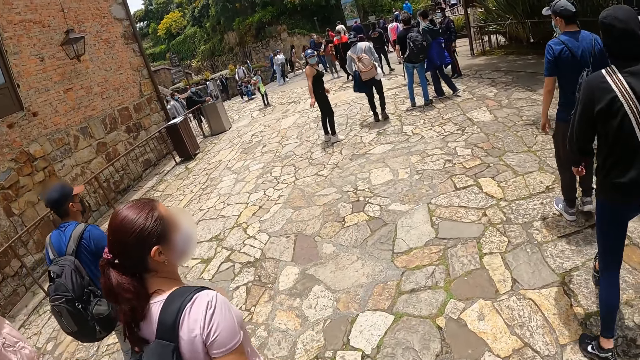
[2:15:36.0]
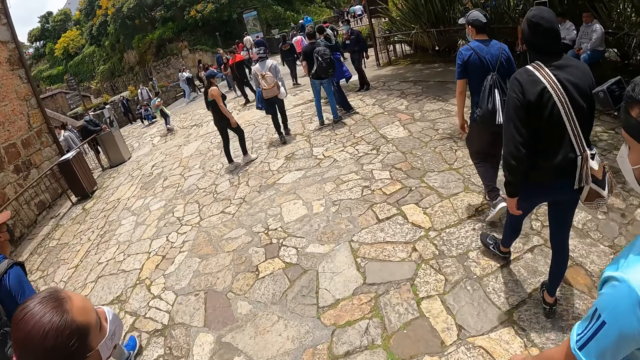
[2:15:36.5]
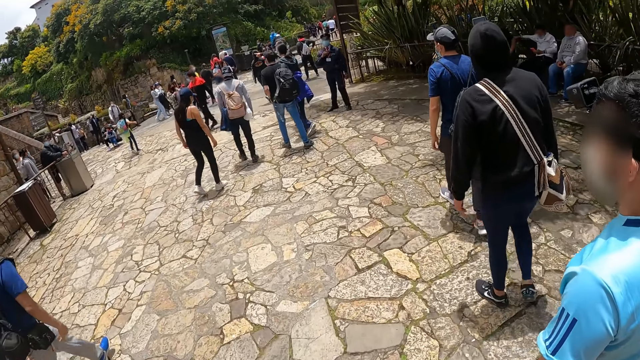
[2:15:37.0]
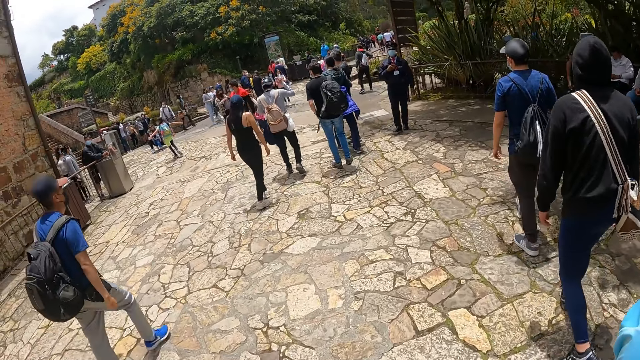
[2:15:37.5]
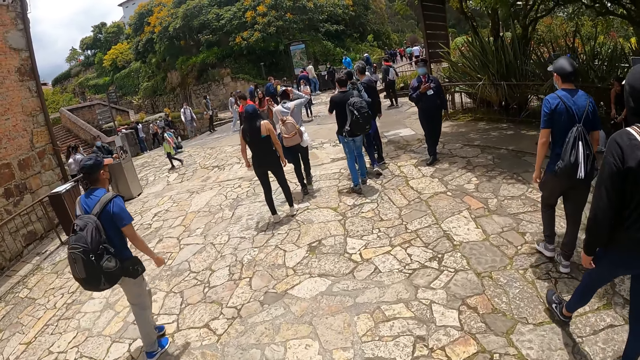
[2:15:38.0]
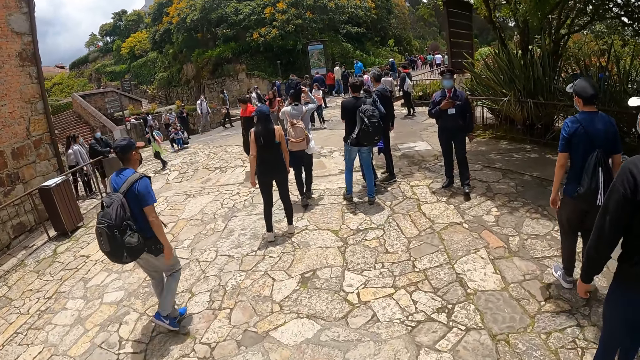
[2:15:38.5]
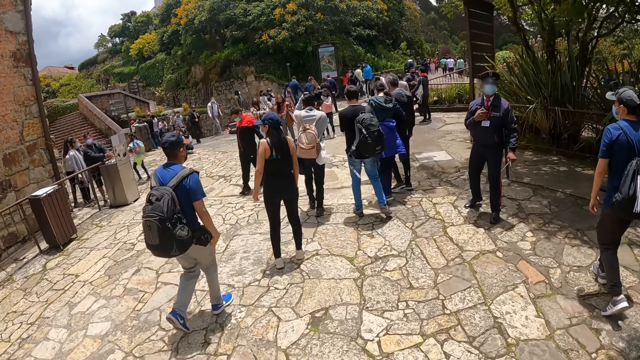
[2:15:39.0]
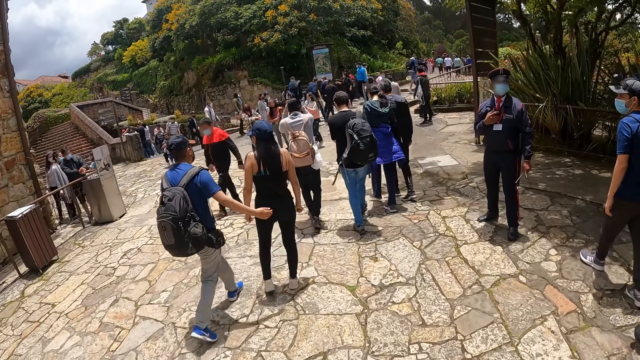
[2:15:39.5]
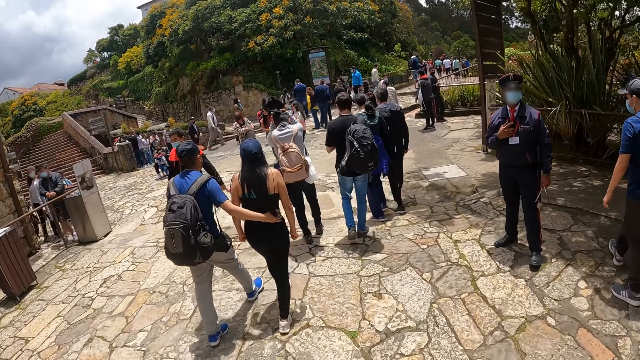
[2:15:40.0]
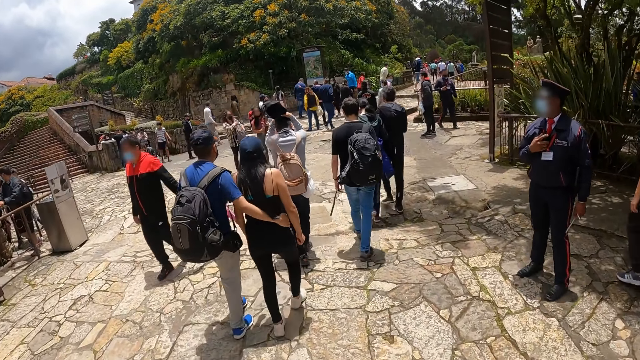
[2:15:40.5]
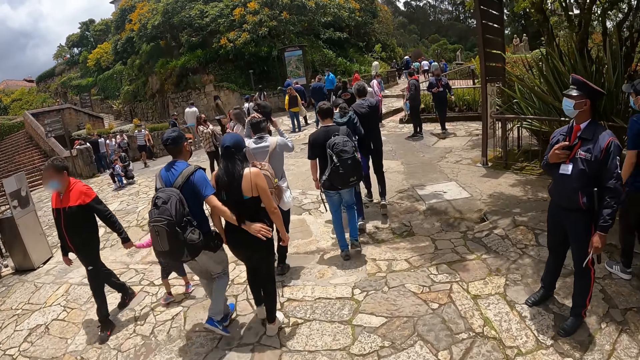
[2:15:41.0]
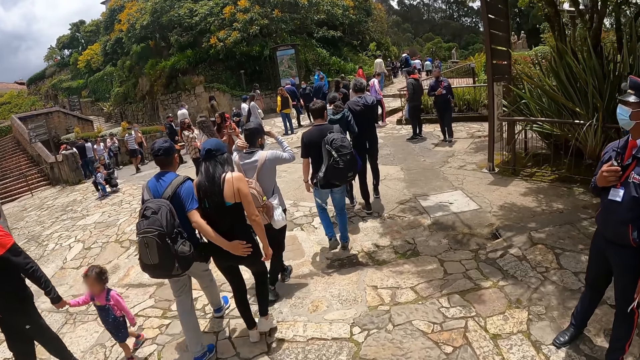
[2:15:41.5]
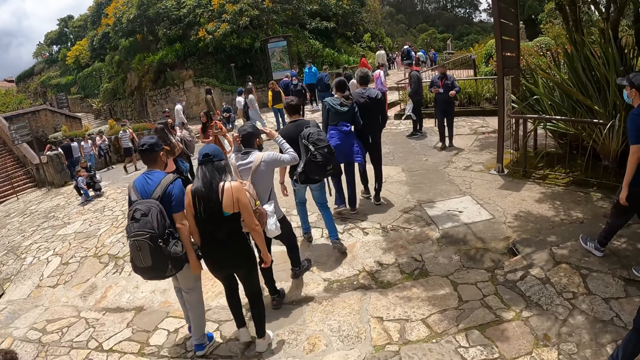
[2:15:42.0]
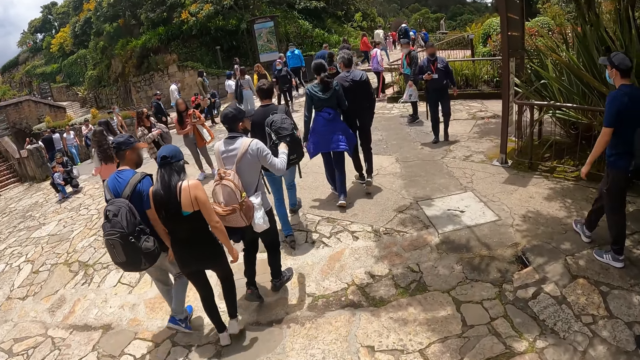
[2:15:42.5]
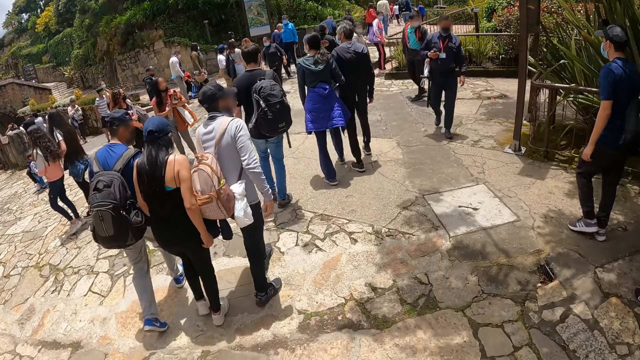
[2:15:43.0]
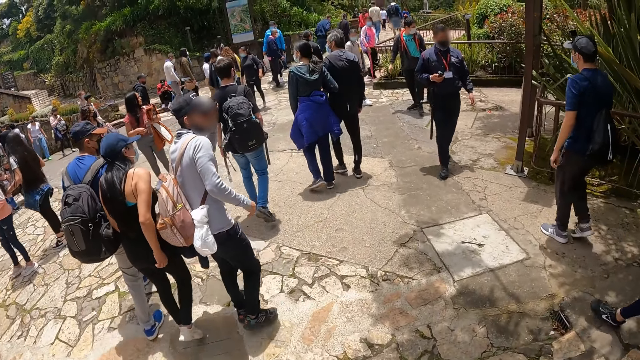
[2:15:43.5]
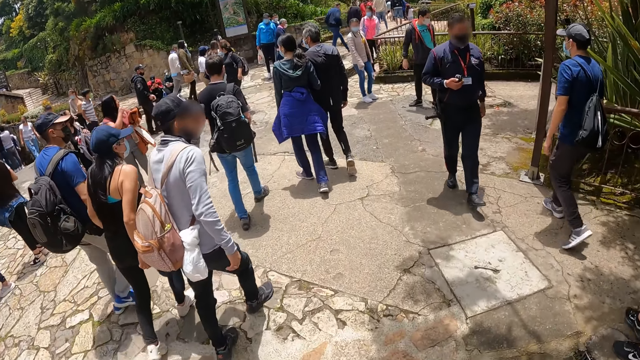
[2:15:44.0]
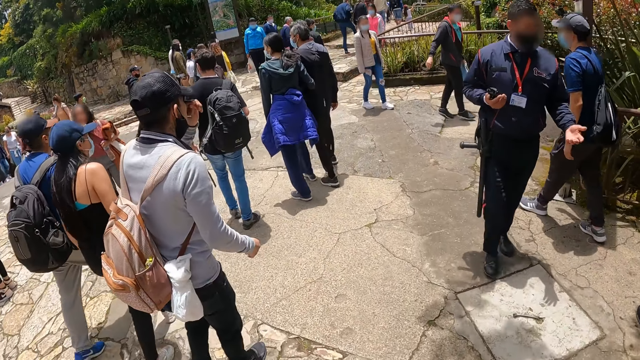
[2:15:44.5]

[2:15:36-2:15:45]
The woman moves the hand. The camera wearer walks around.

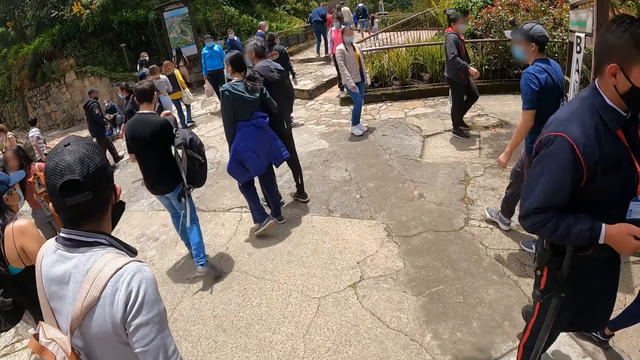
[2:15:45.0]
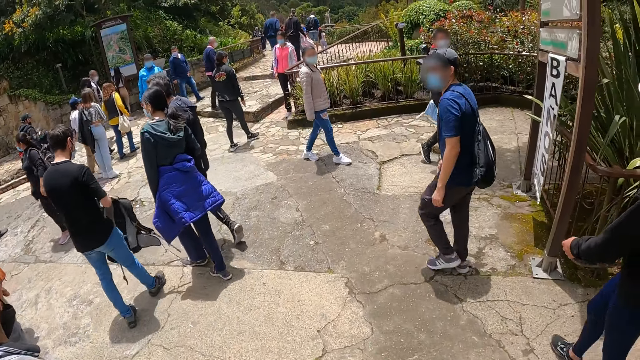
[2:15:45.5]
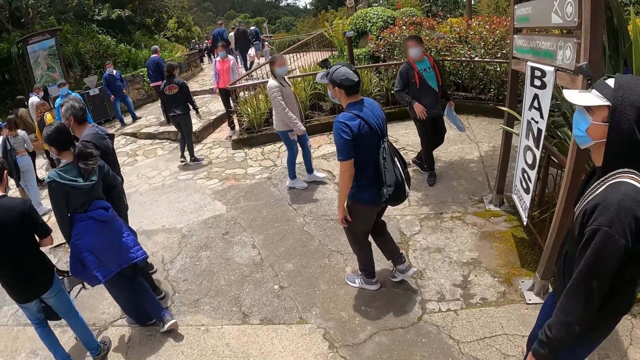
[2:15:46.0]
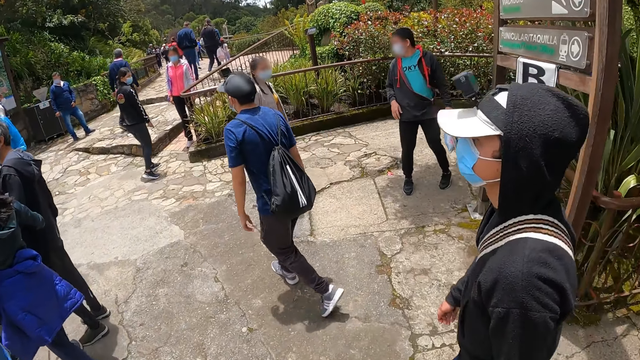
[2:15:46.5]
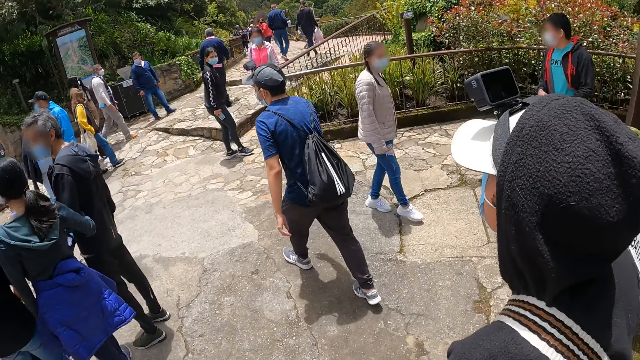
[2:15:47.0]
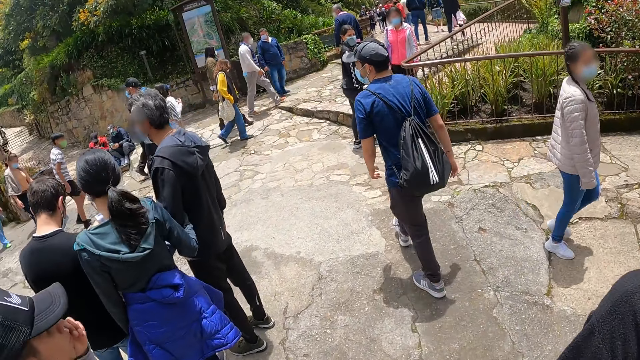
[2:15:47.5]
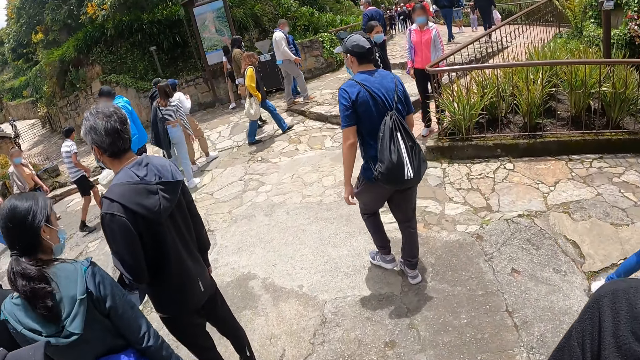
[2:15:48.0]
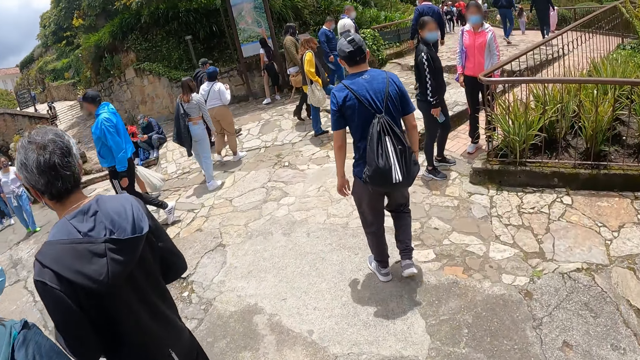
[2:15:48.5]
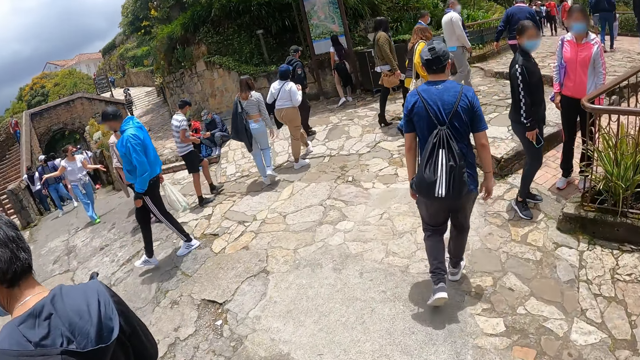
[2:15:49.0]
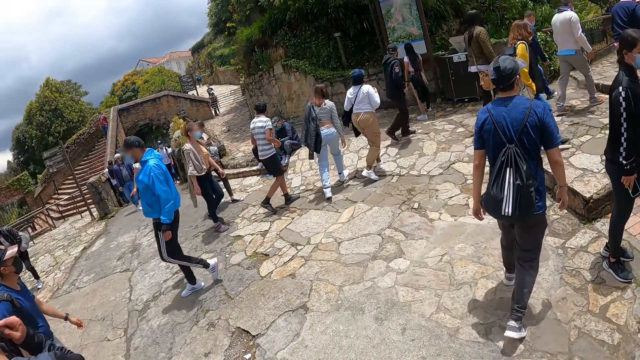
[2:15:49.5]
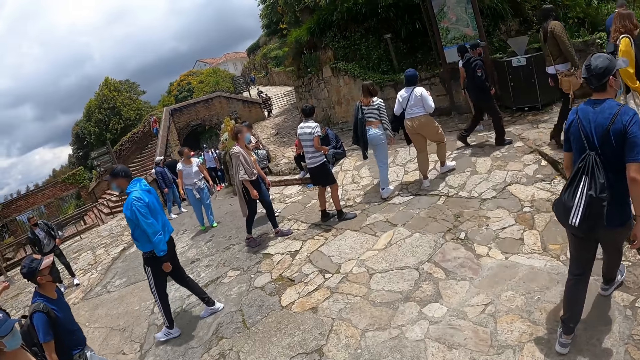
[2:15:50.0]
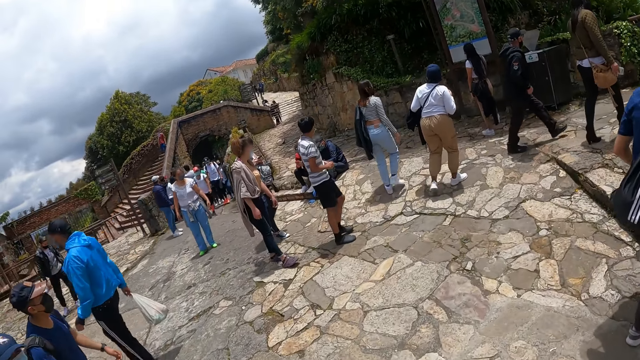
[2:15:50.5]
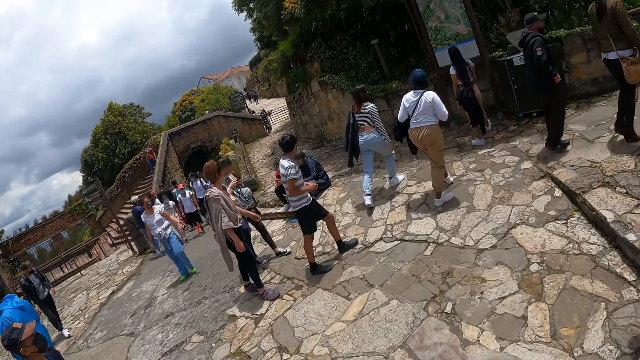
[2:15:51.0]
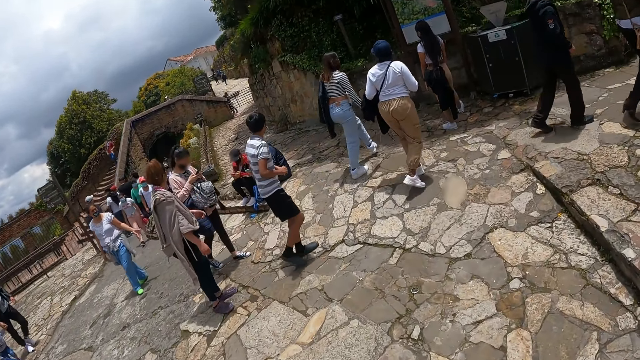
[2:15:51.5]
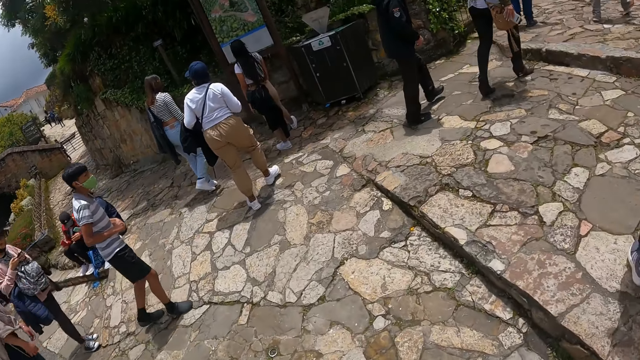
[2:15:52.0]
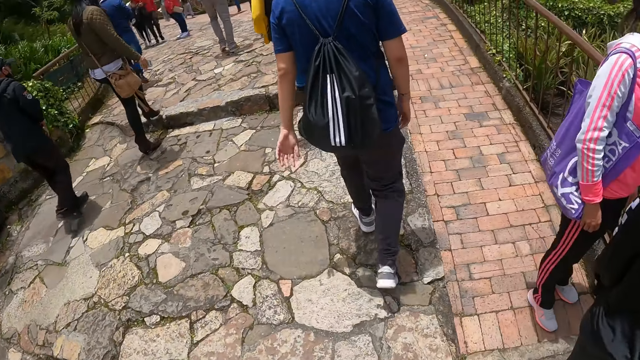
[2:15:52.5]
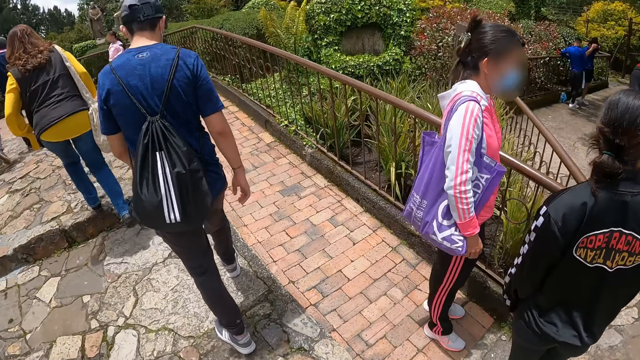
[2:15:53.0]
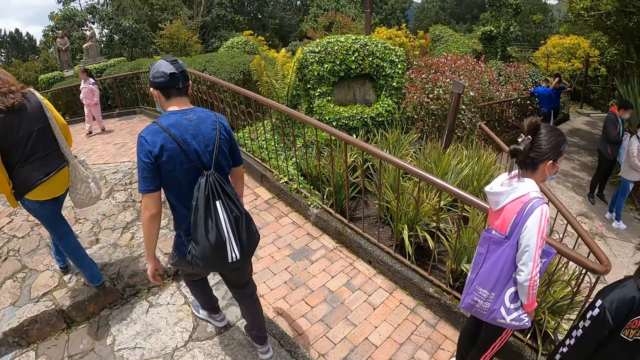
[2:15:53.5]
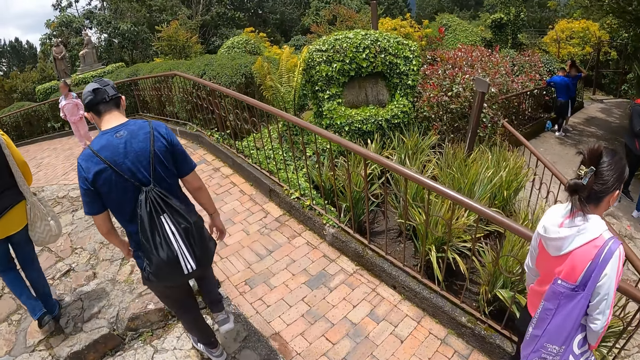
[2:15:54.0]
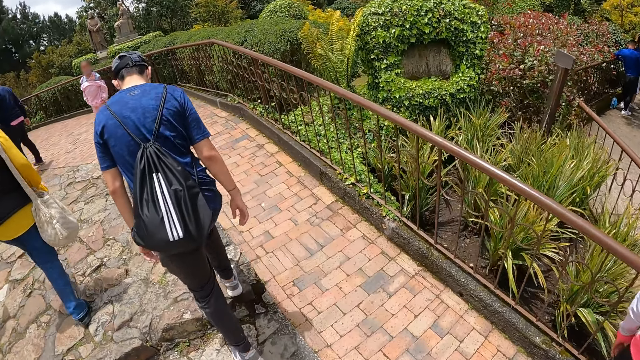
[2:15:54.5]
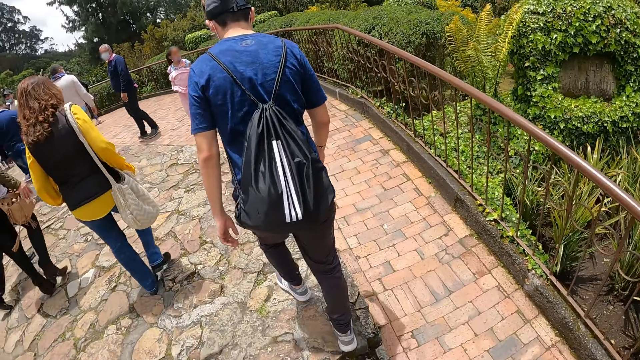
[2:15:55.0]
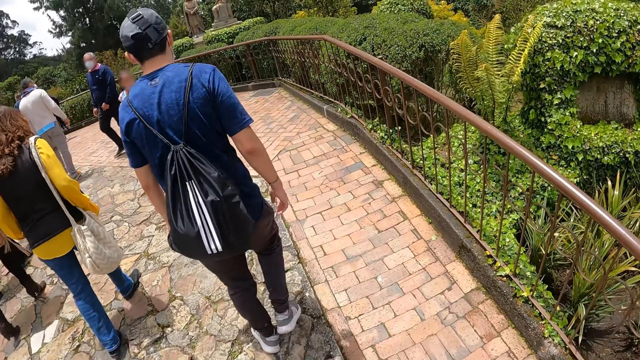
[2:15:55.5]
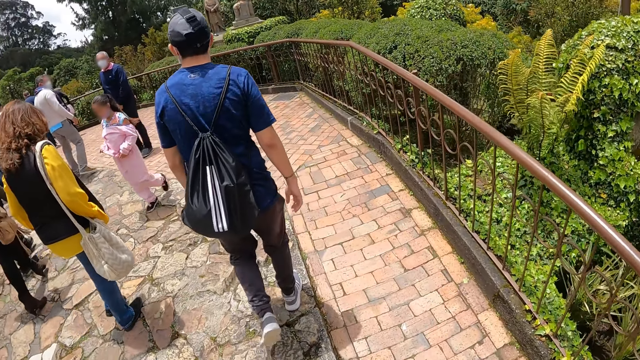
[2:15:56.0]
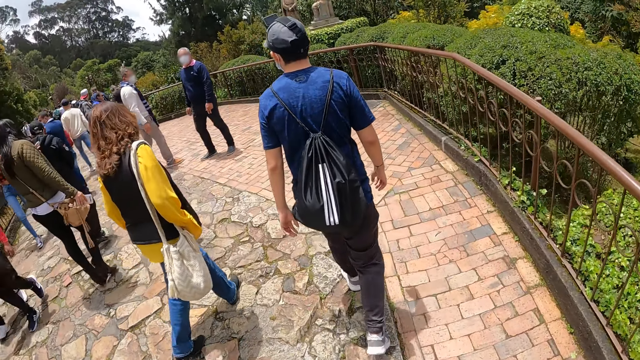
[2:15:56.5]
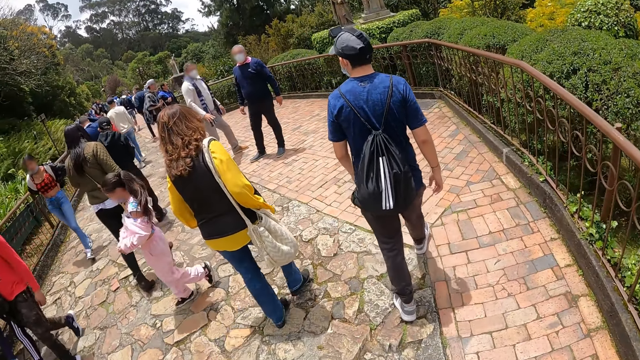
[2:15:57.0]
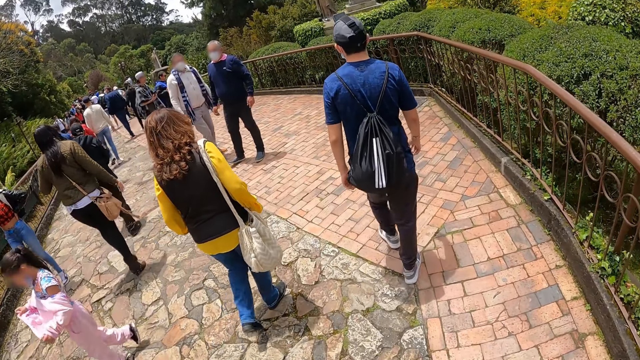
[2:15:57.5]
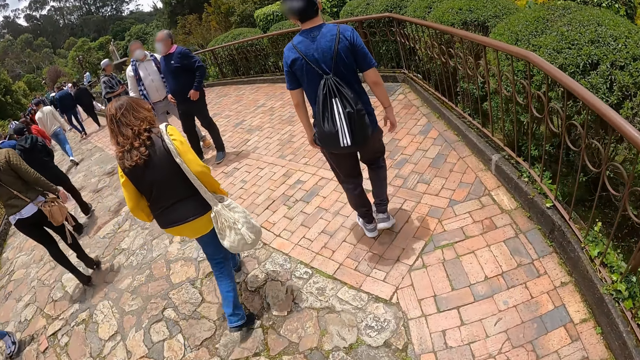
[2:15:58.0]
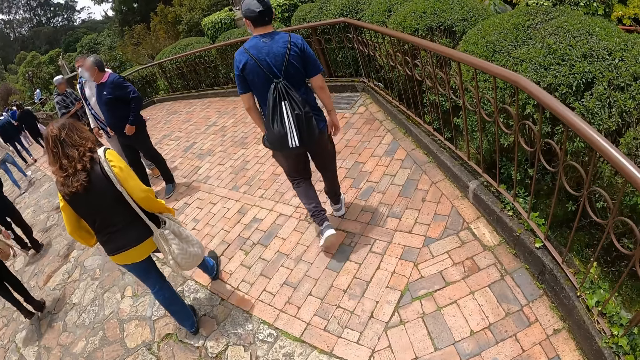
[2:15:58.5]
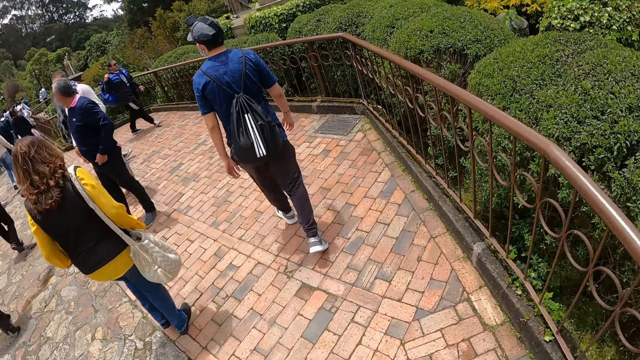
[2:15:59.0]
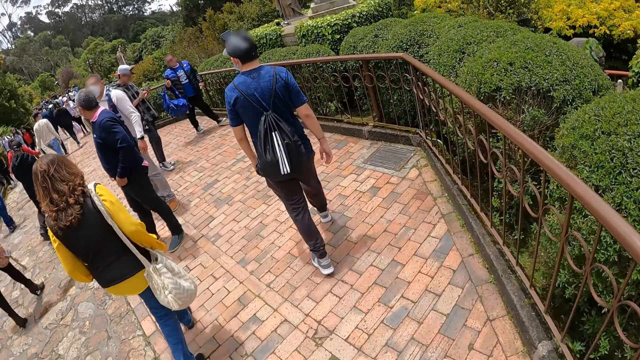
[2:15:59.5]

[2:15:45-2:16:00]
The man walks around. Another man walks around. The first man walks around. The camera wearer walks on a bridge.
